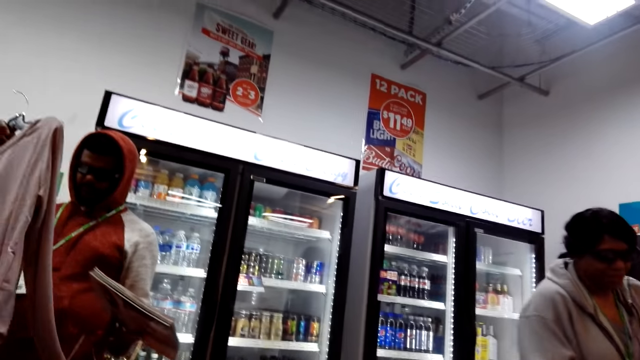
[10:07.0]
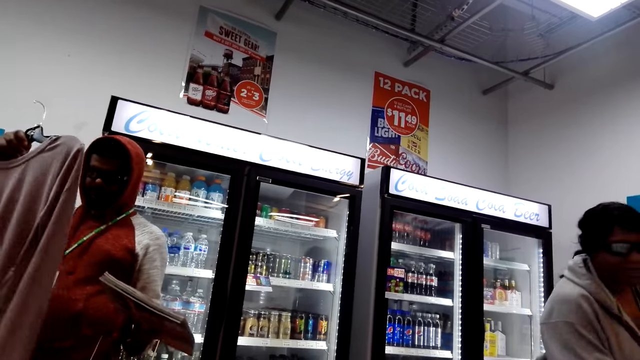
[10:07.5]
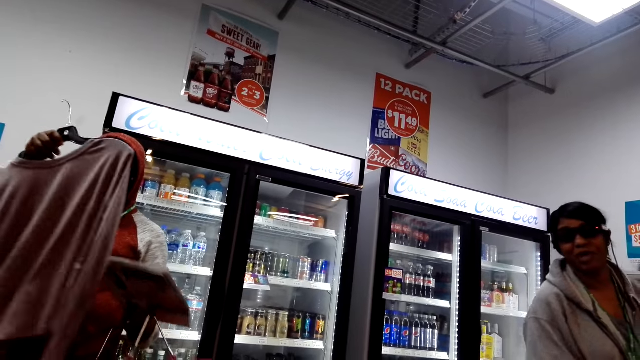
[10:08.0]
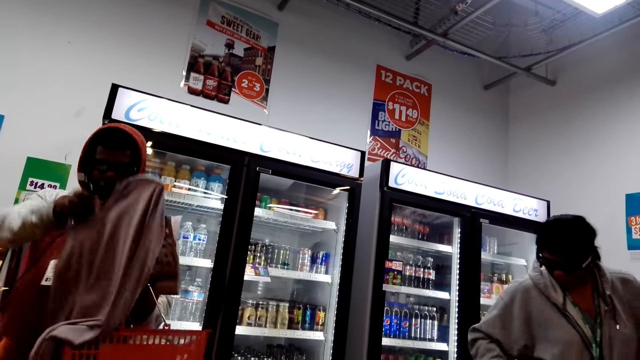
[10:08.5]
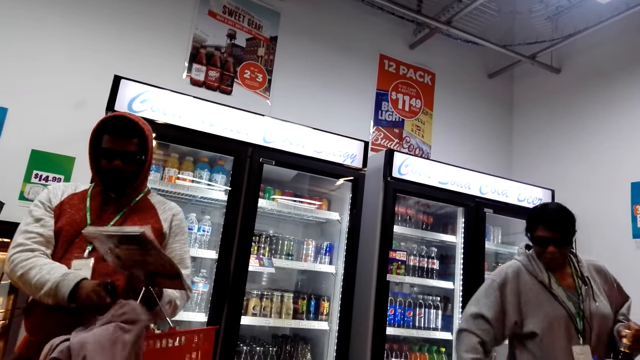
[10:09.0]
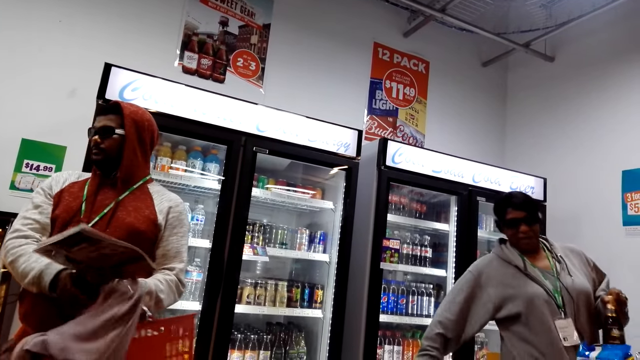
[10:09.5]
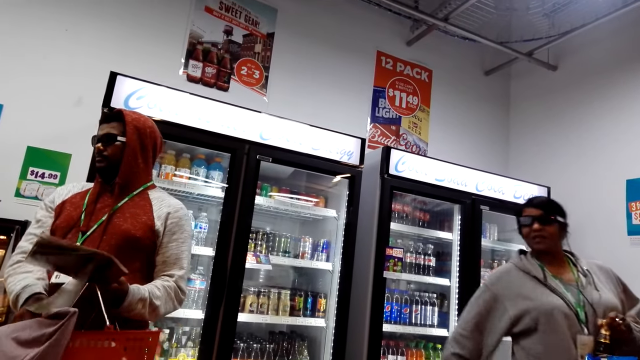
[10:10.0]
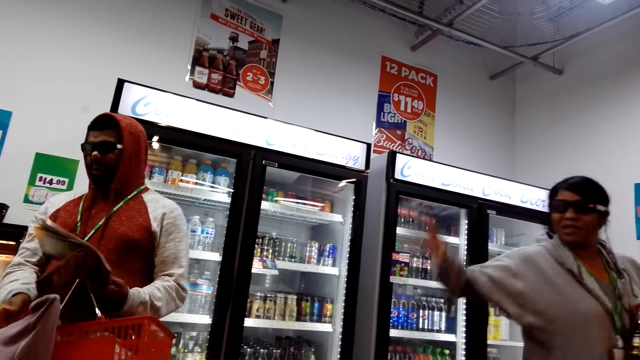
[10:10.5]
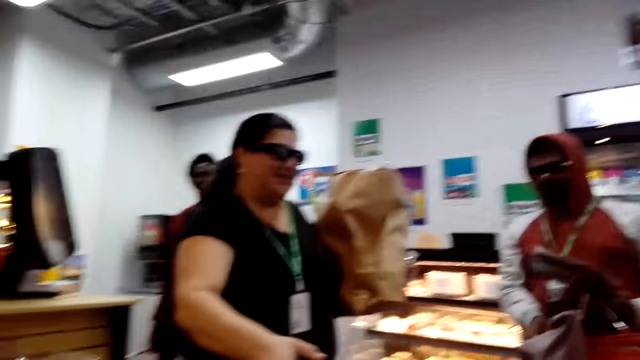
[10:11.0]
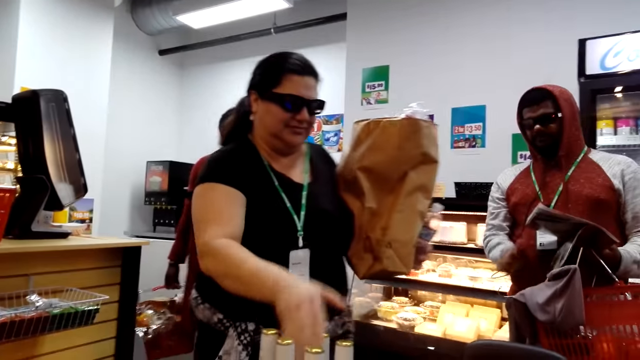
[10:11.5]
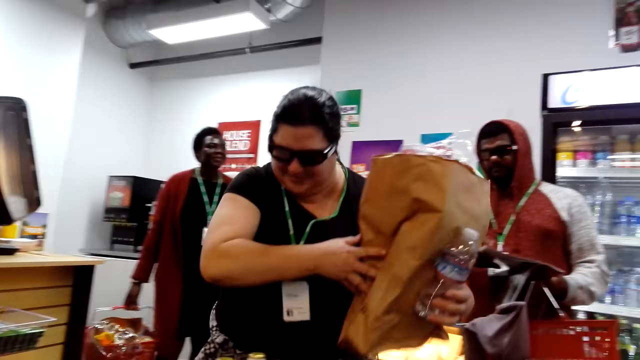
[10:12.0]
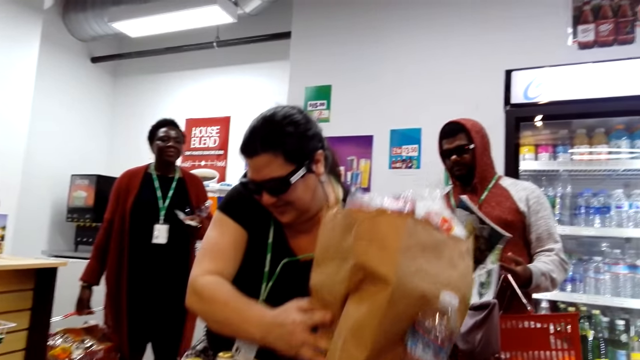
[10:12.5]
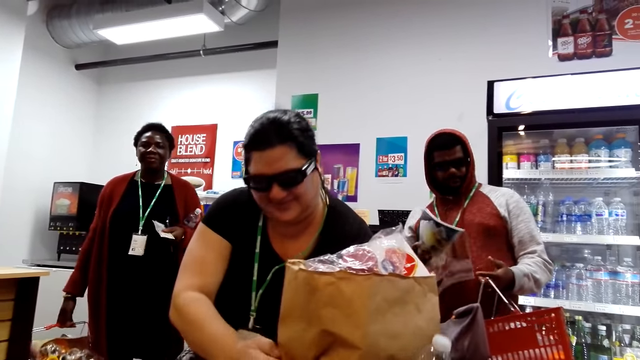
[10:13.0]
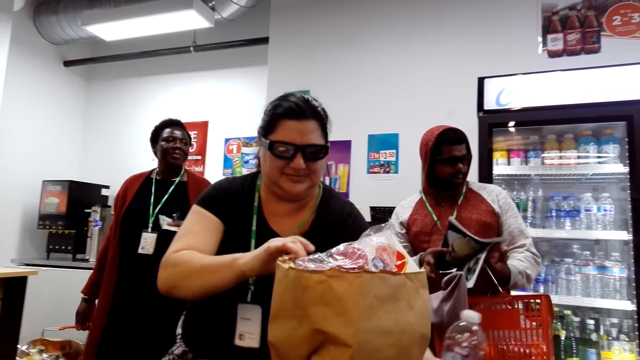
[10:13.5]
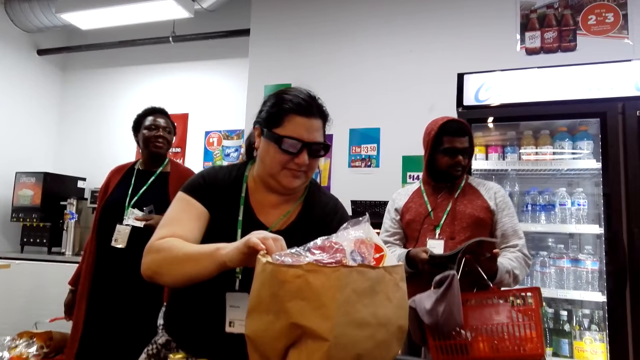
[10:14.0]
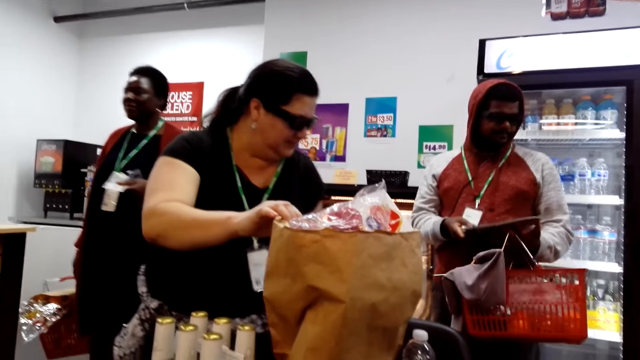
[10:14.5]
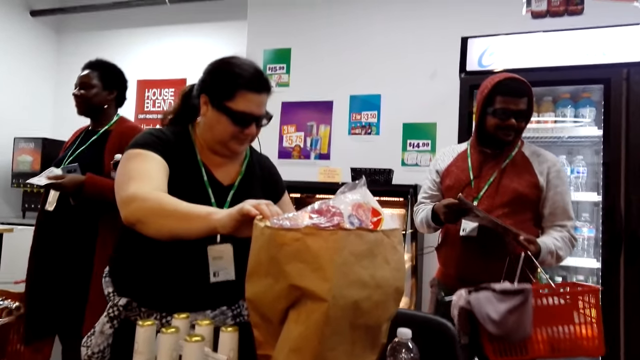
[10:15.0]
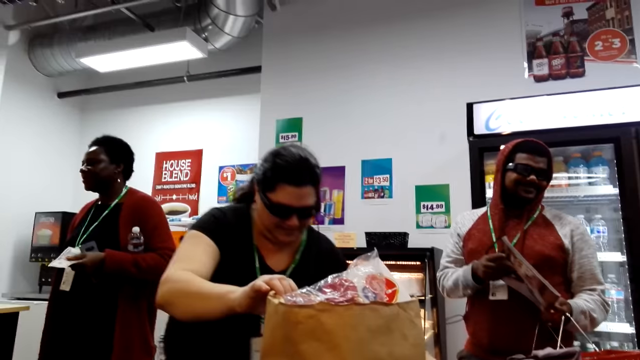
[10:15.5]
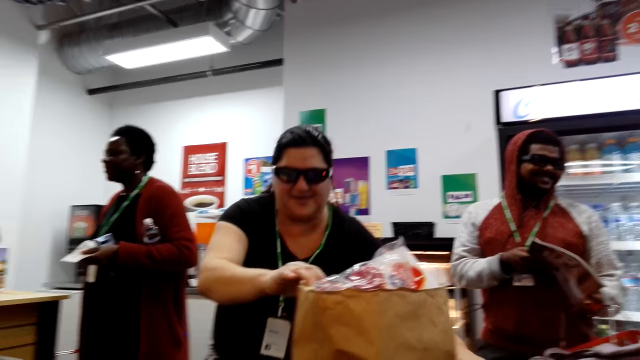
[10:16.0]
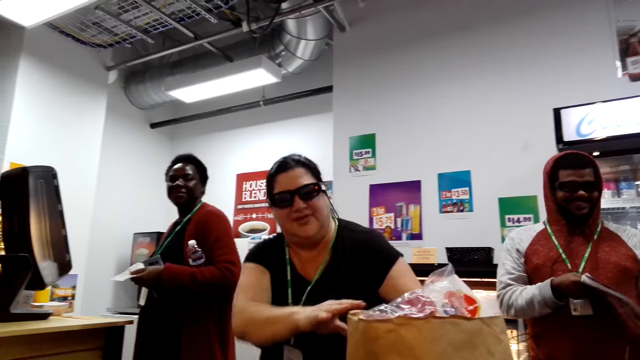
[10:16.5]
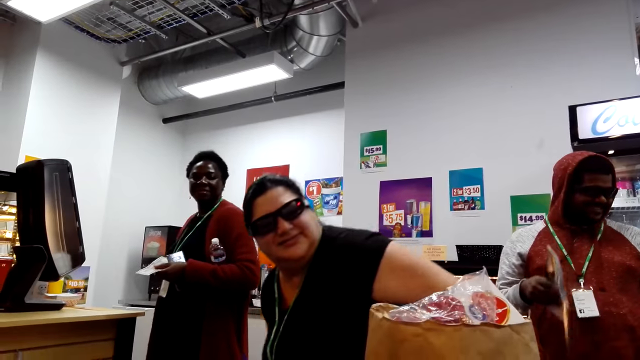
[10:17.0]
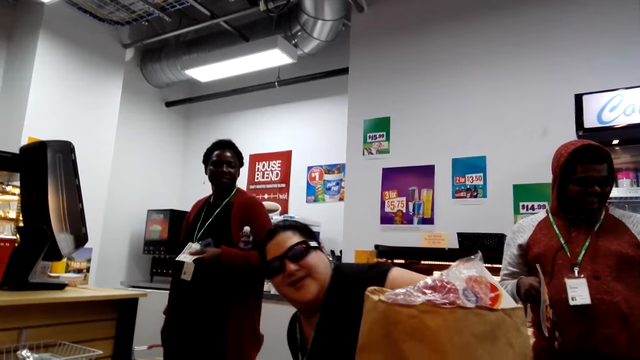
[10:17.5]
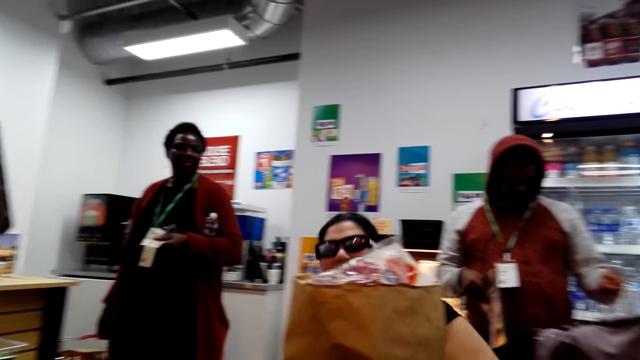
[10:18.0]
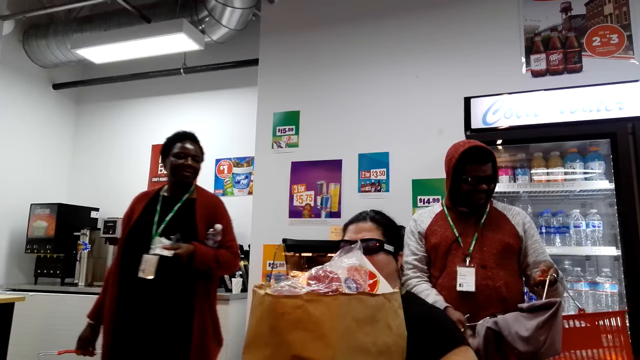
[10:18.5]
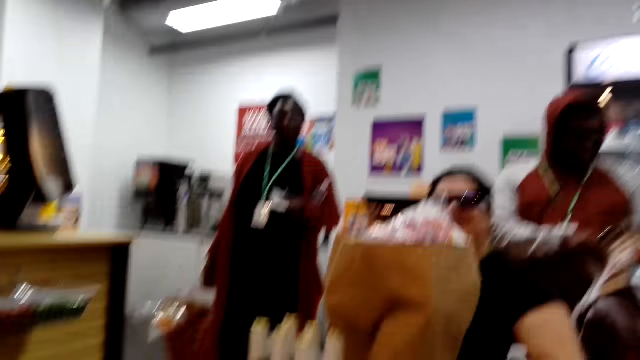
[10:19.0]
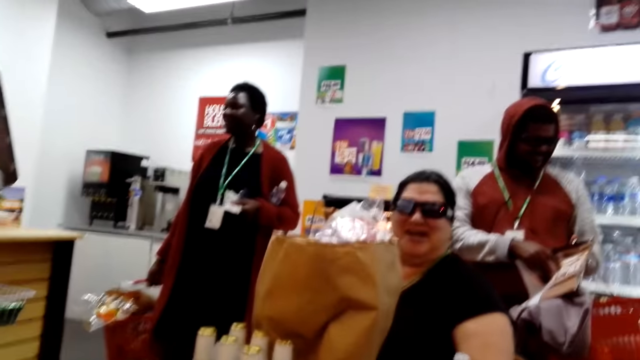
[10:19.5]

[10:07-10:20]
A lady puts the basket down. She lifts her hand. Another lady puts a bag on the table. A third lady moves around. A man holds a magazine. Another lady converses with the camera wearer. The second lady sits on a chair.

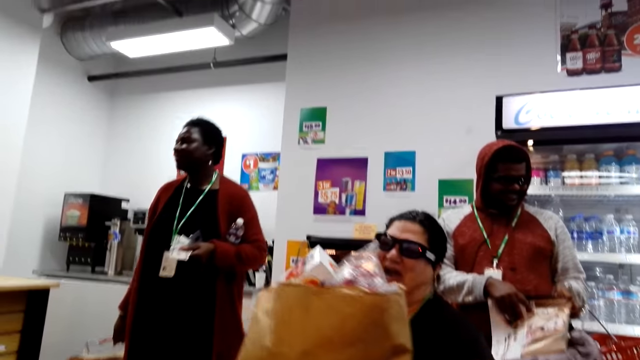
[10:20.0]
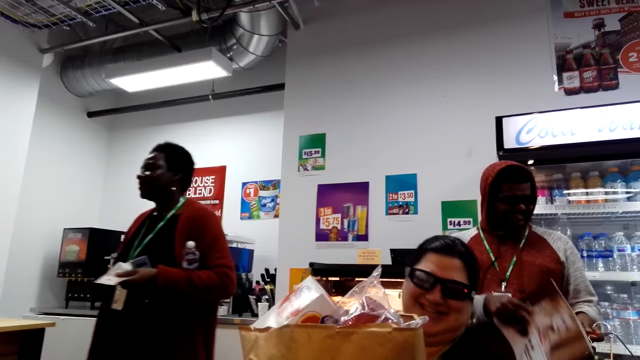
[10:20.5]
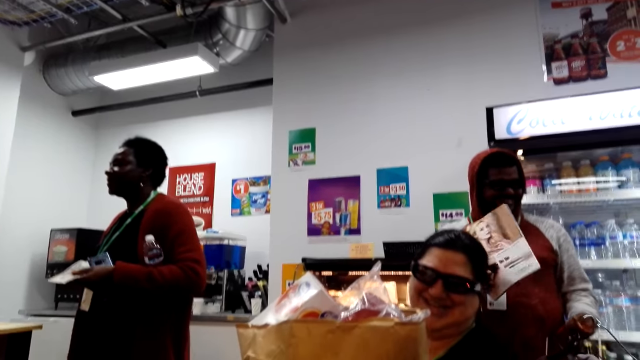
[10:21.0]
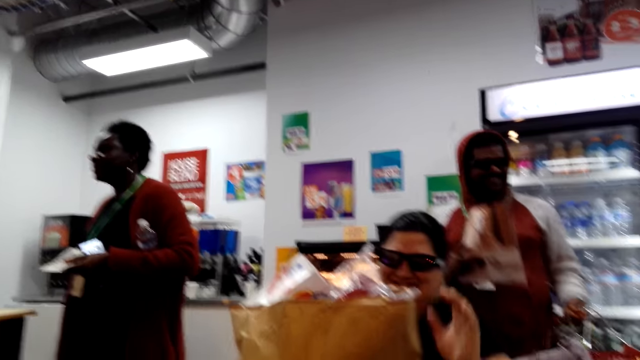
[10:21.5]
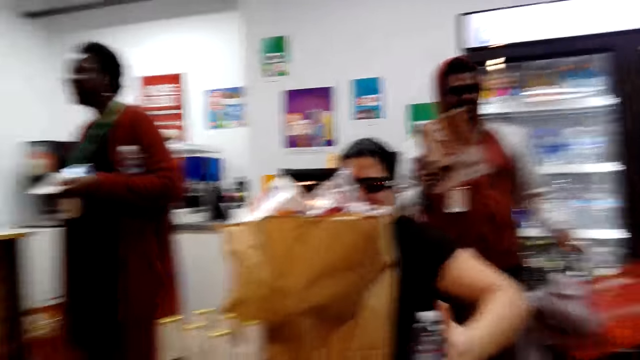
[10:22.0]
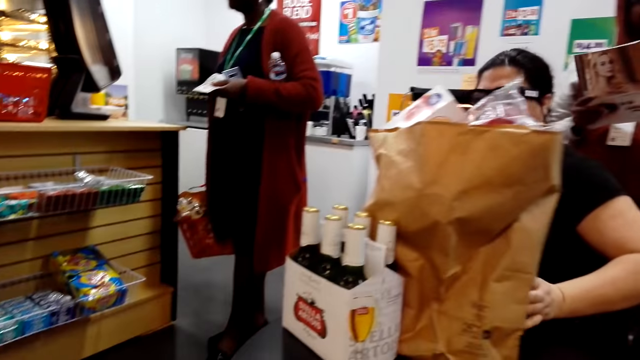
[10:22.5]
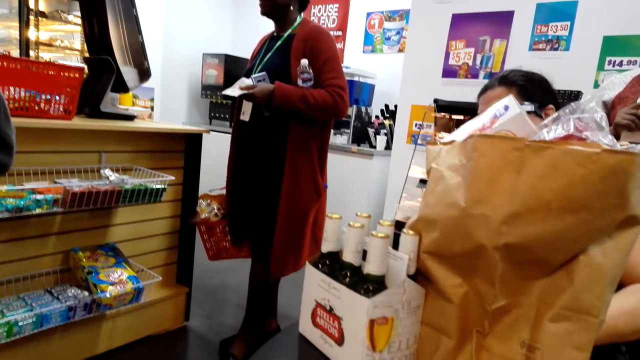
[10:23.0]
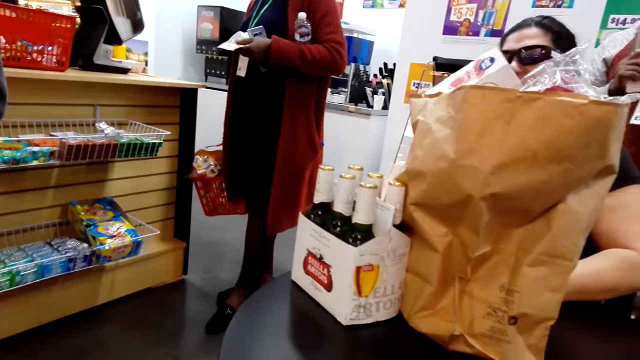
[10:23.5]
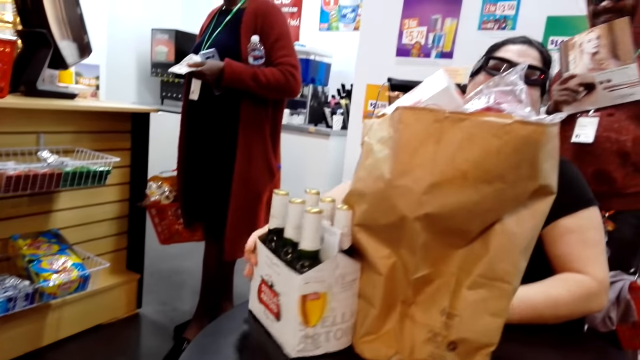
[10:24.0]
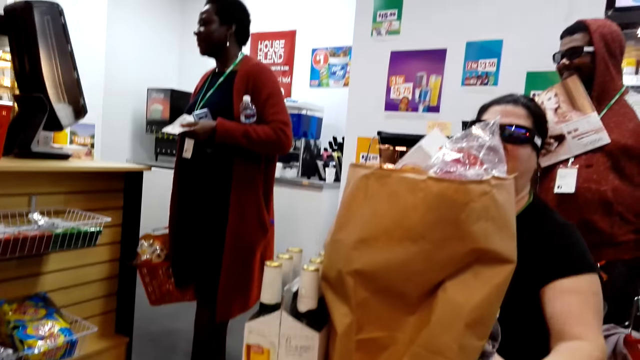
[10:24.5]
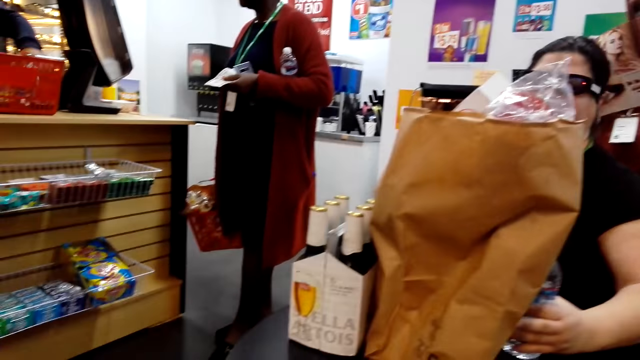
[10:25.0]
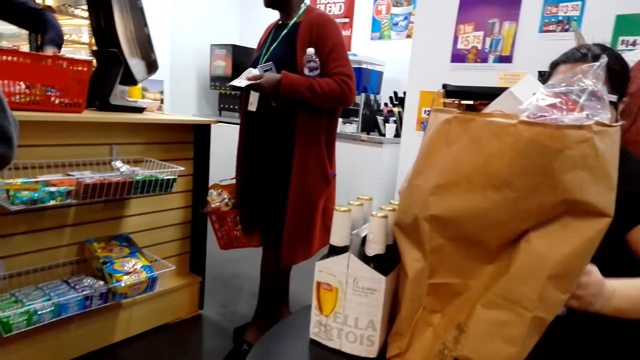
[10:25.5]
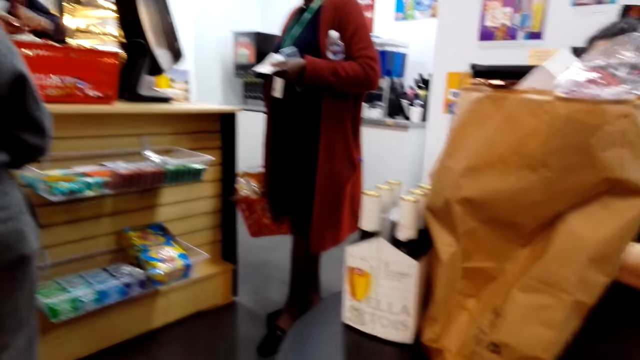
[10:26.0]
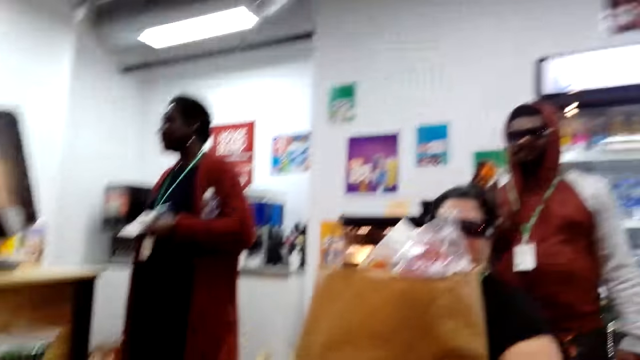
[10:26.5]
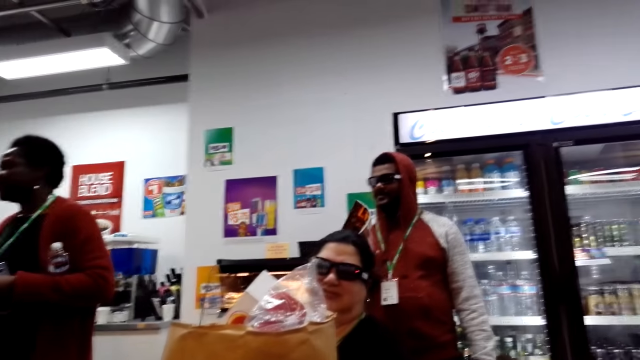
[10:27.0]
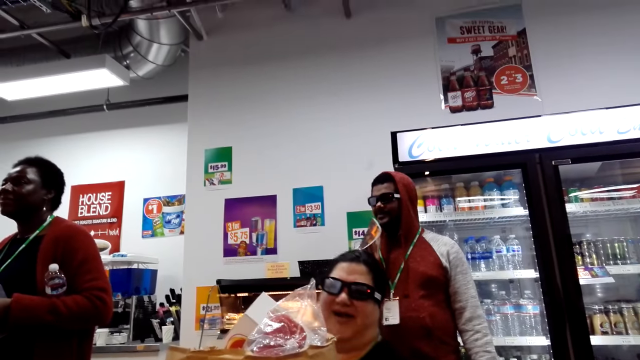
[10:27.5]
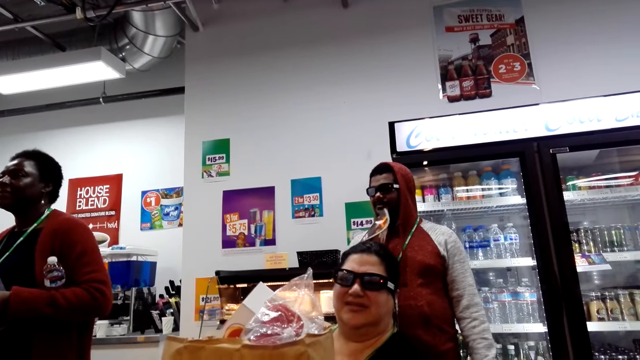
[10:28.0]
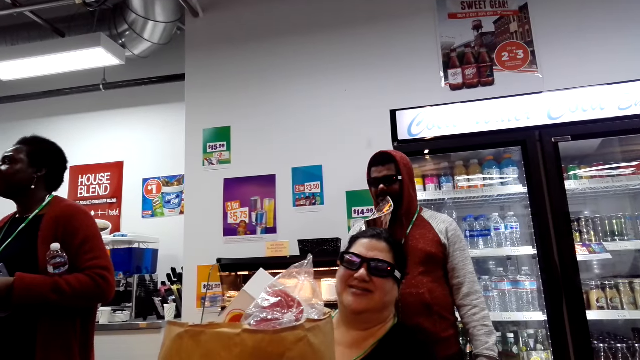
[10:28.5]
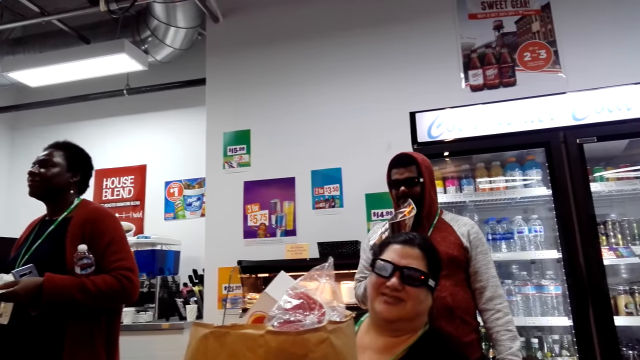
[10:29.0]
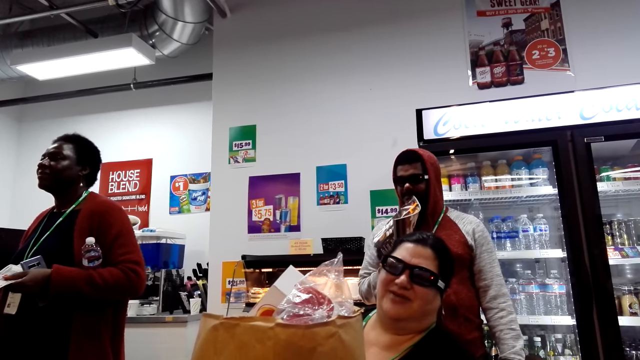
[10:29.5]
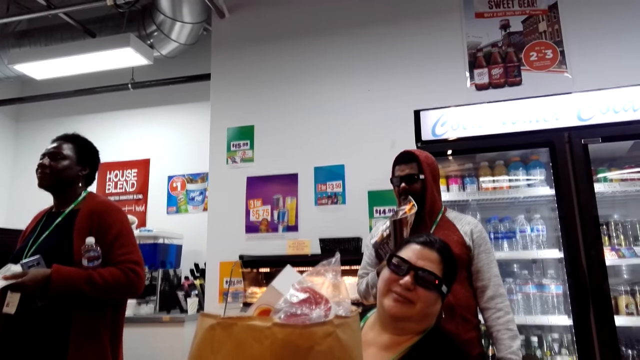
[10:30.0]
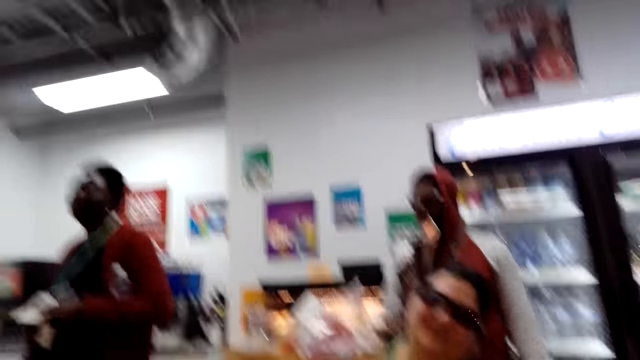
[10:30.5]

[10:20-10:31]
A man lifts a magazine. A lady picks up a bottle. She moves a basket. Another man picks something from the basket. He picks something from the basket again. The lady lifts the bottle.
